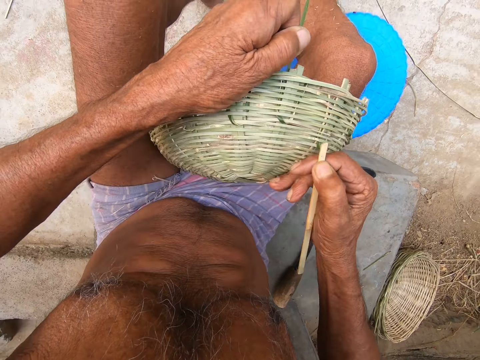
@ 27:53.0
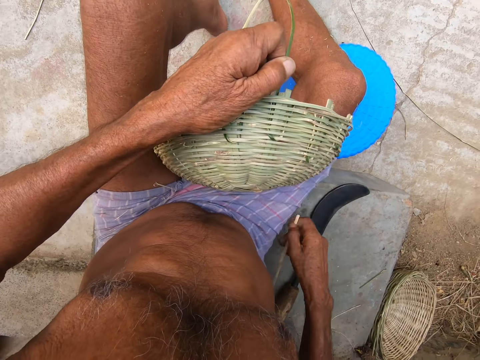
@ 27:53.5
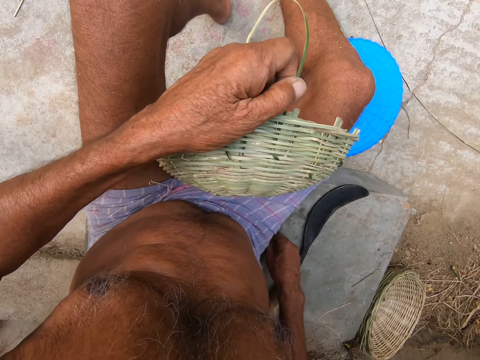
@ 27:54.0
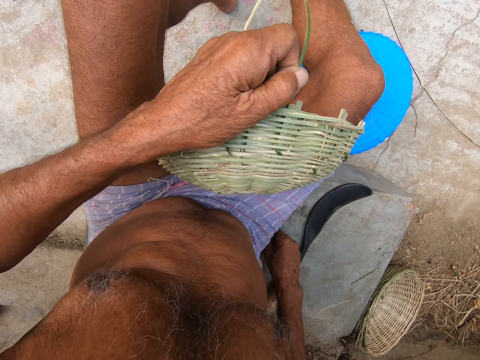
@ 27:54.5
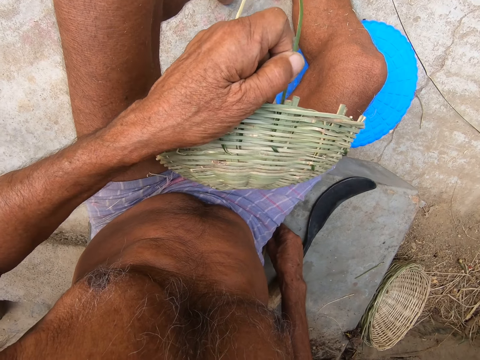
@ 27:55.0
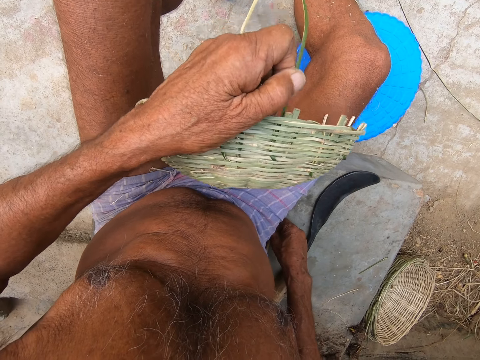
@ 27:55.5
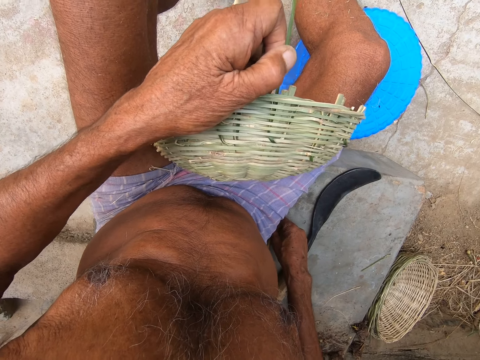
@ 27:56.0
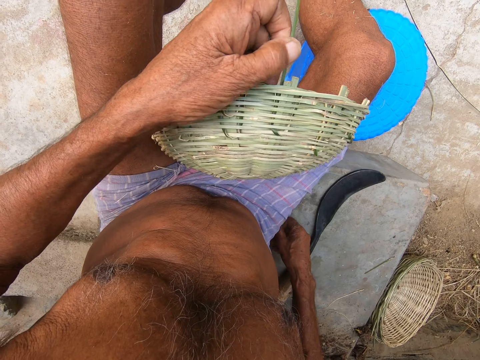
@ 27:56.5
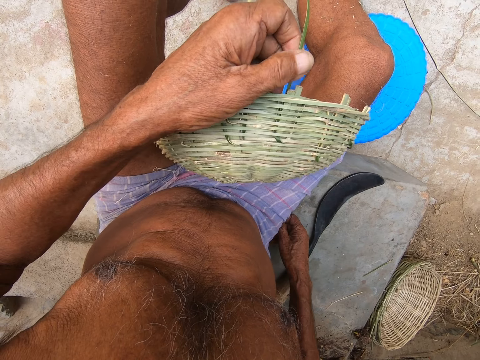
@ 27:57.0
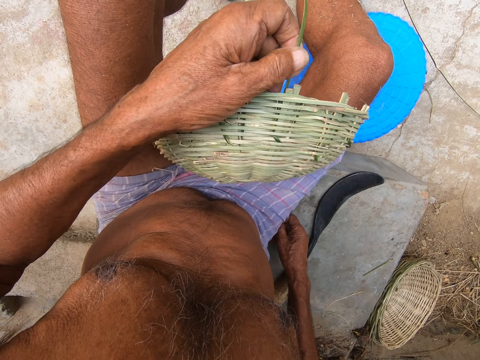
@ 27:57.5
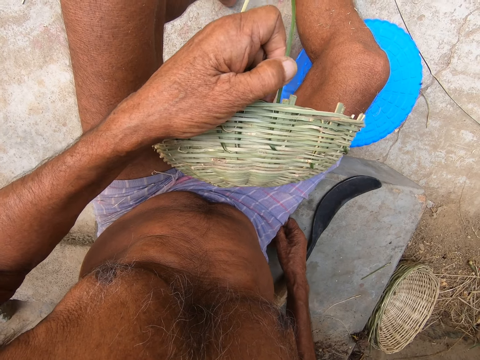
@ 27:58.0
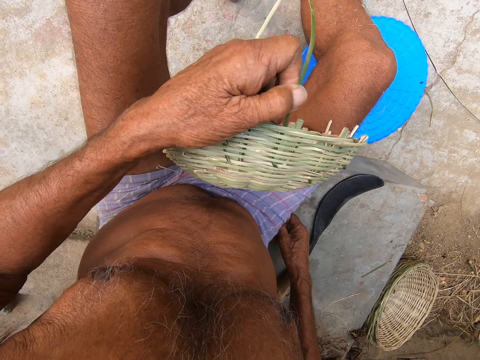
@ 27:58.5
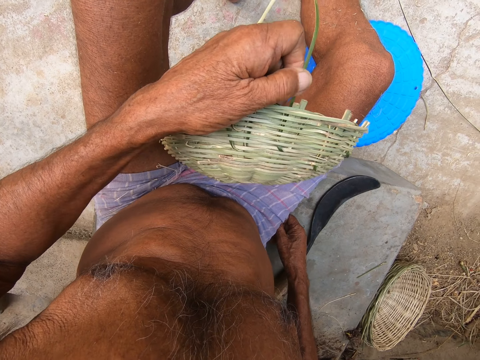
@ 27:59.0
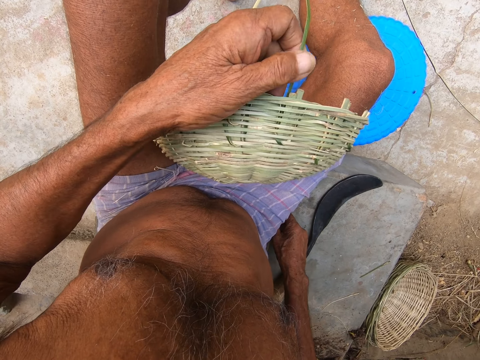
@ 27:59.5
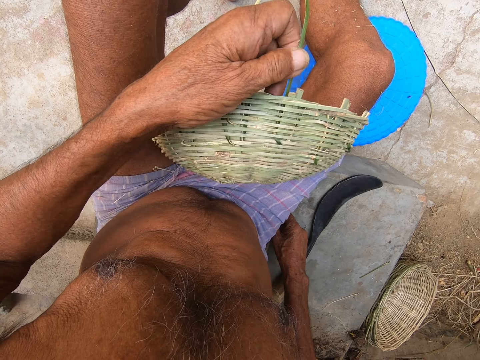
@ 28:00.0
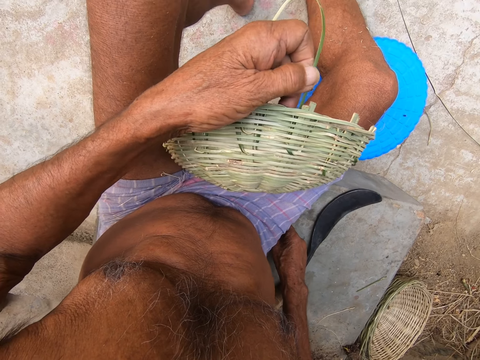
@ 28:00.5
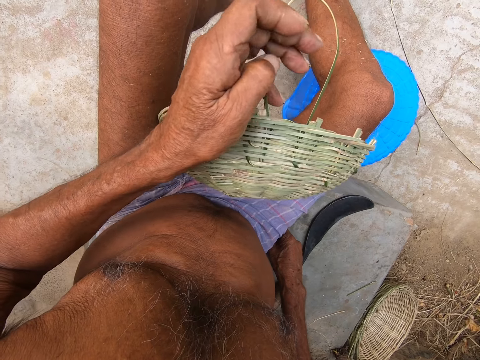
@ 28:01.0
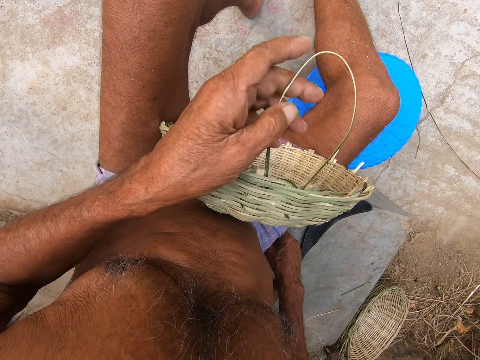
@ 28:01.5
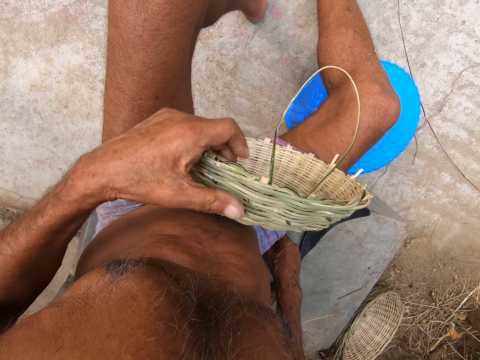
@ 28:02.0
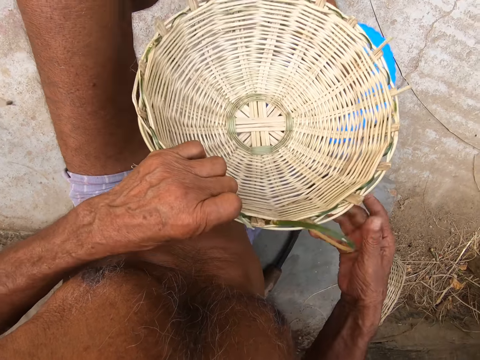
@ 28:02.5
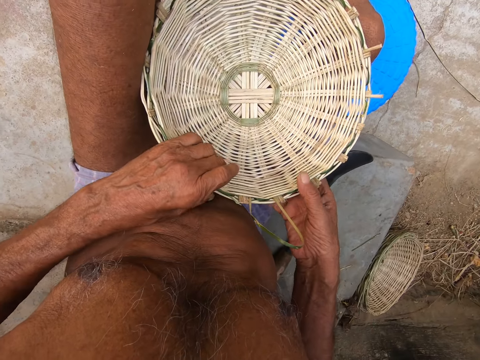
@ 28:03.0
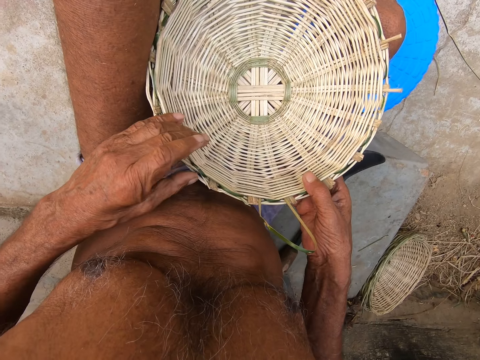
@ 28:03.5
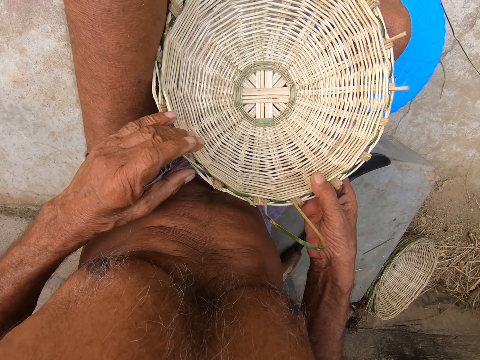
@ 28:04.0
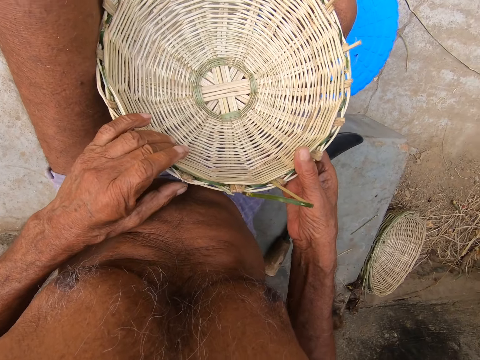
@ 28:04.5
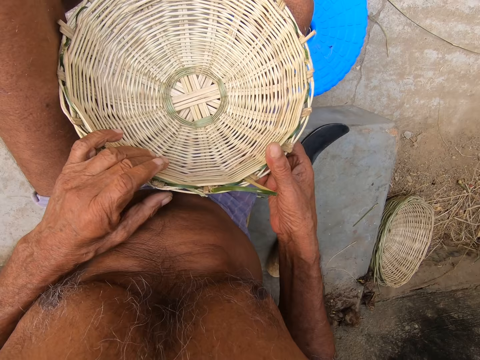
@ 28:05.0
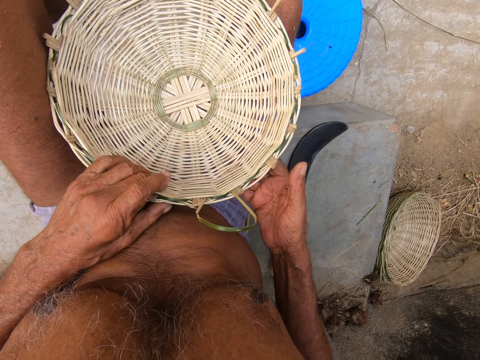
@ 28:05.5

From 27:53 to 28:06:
The camera wearer puts the piece of wood on the floor. He puts the bamboo strip on the basket with his left hand. He holds the basket in his left hand. He holds the basket in both hands.

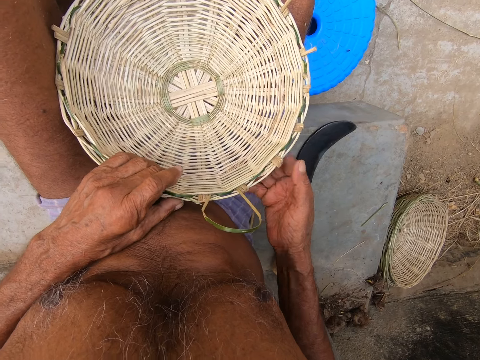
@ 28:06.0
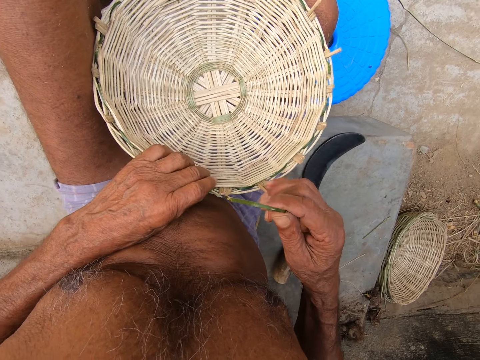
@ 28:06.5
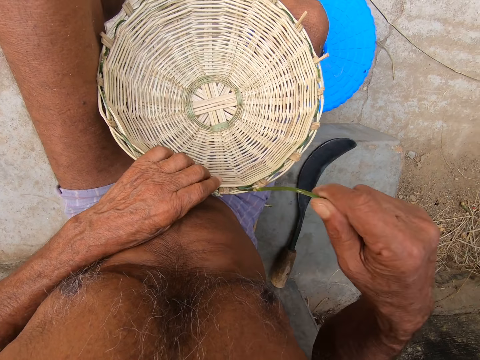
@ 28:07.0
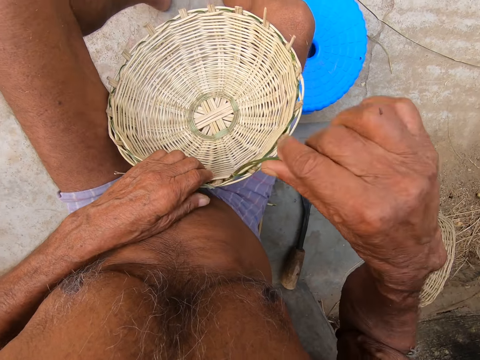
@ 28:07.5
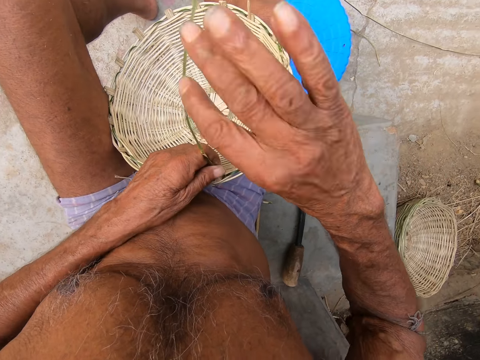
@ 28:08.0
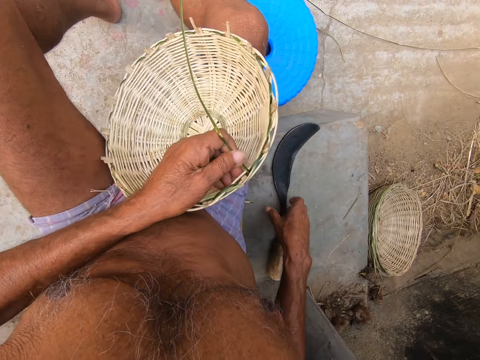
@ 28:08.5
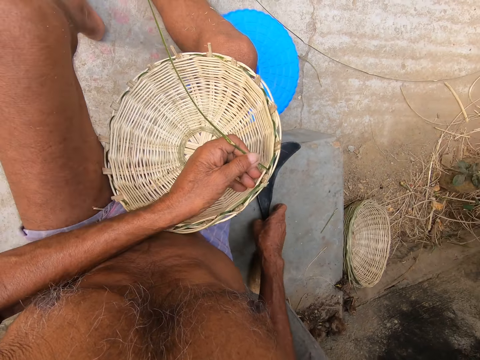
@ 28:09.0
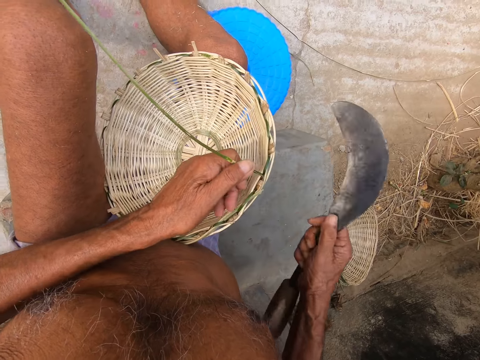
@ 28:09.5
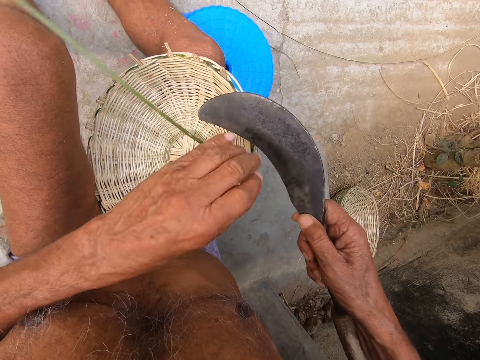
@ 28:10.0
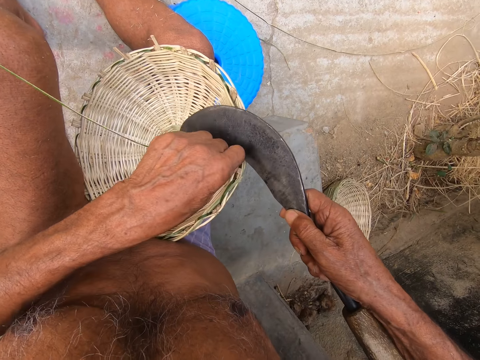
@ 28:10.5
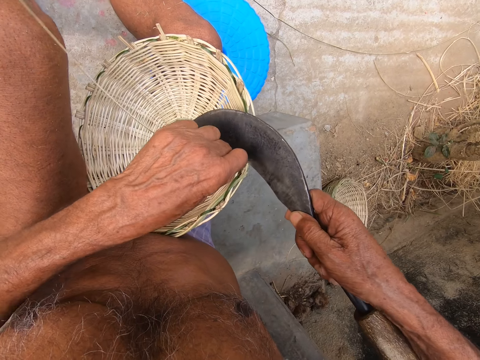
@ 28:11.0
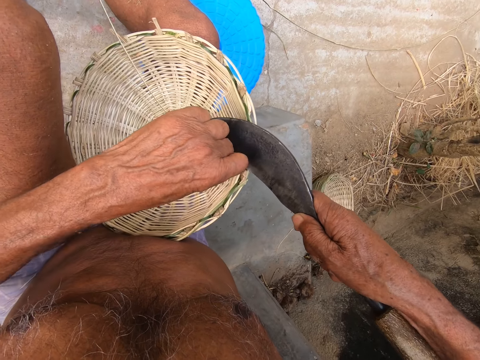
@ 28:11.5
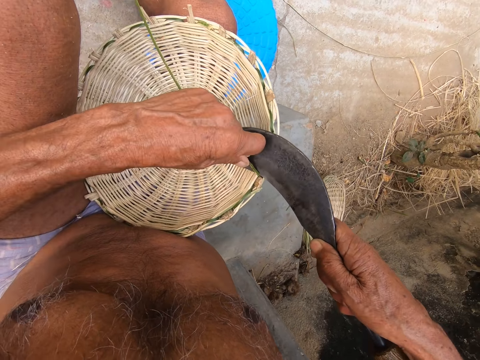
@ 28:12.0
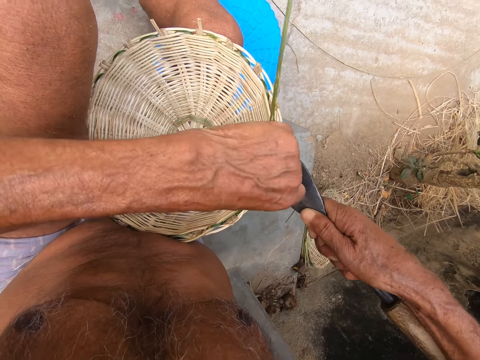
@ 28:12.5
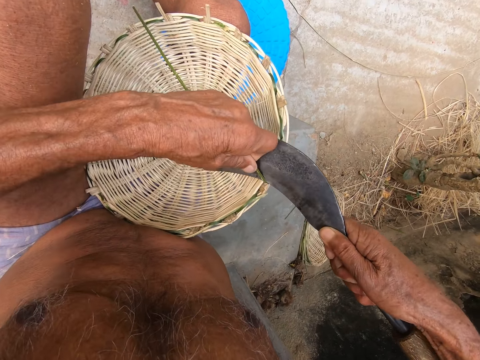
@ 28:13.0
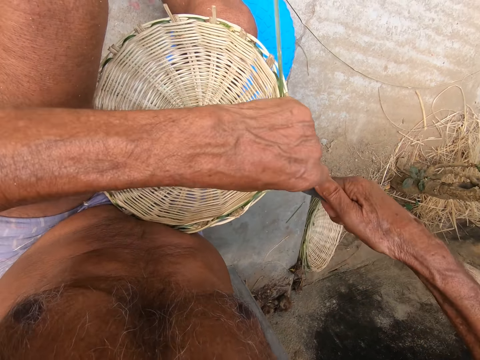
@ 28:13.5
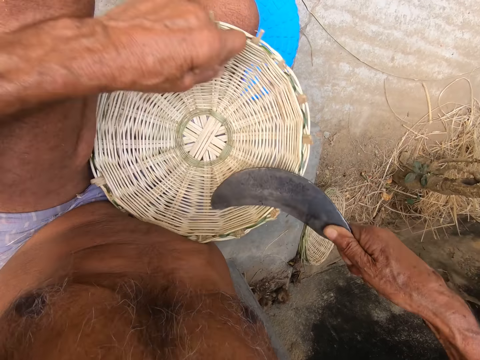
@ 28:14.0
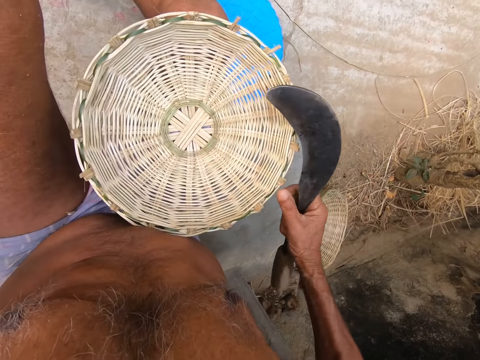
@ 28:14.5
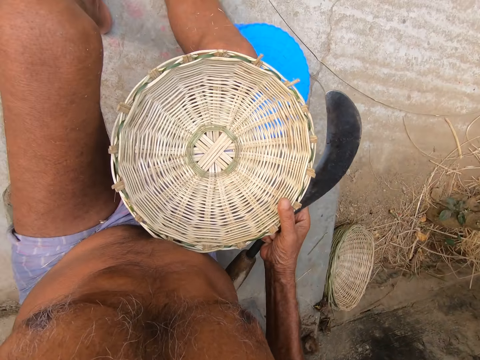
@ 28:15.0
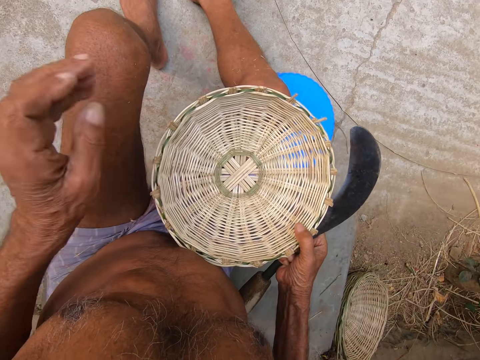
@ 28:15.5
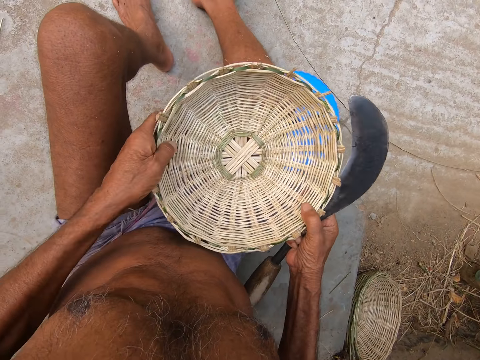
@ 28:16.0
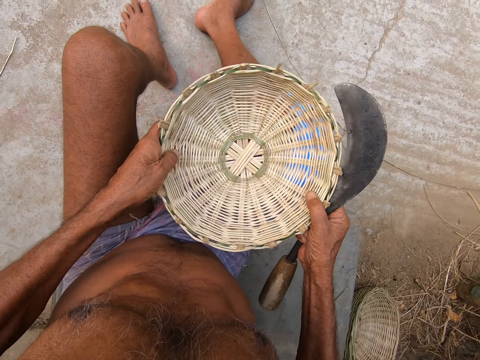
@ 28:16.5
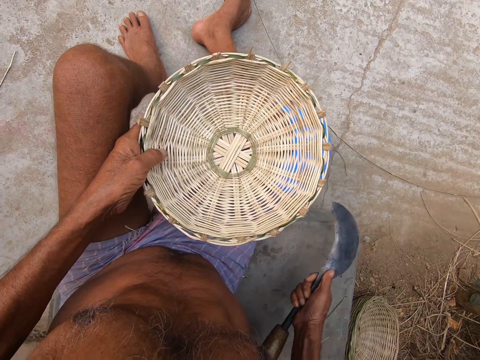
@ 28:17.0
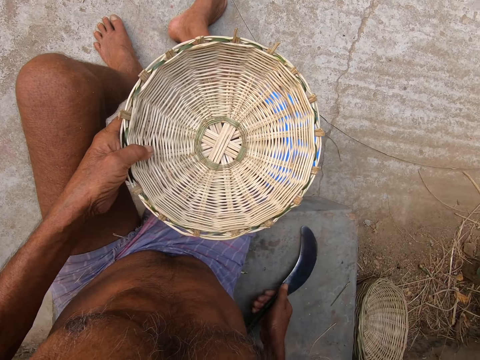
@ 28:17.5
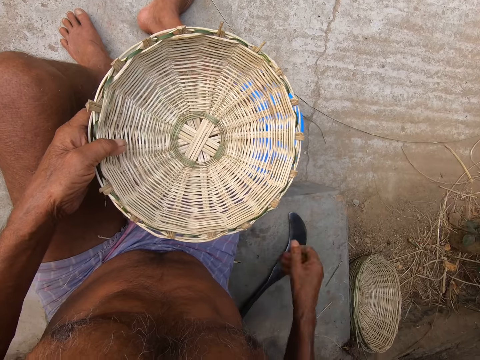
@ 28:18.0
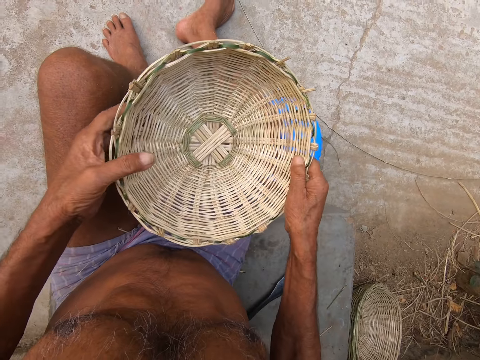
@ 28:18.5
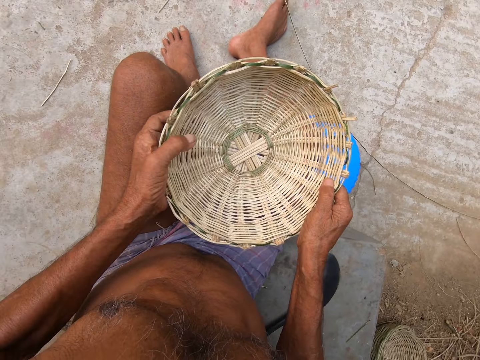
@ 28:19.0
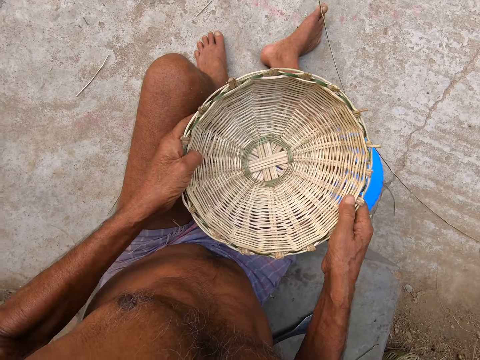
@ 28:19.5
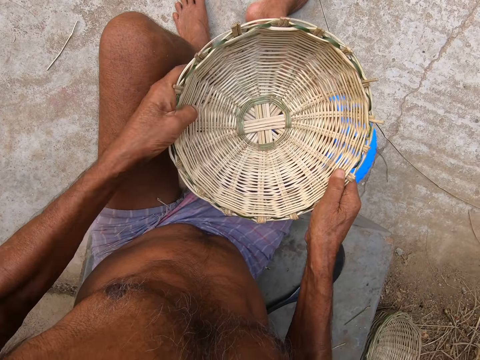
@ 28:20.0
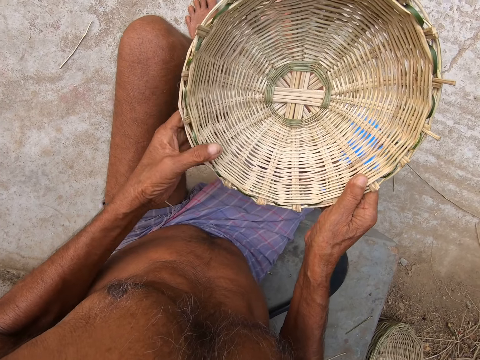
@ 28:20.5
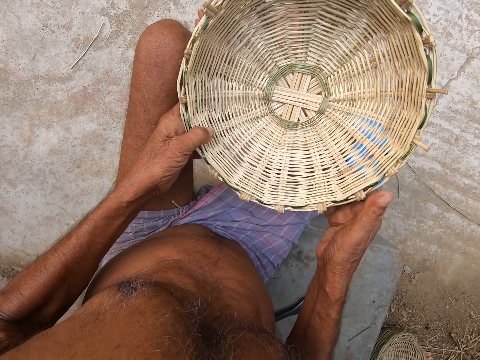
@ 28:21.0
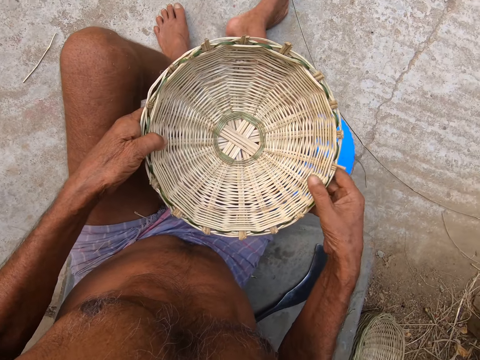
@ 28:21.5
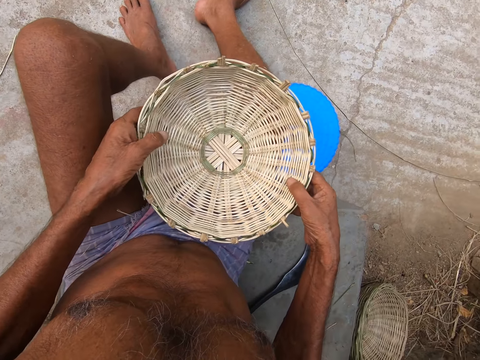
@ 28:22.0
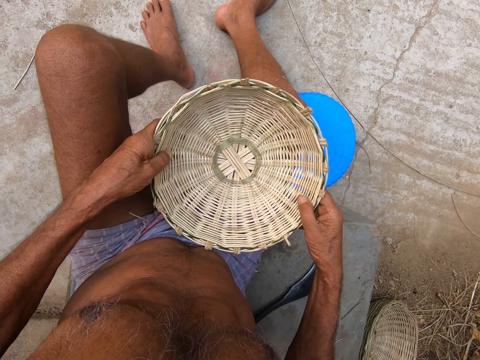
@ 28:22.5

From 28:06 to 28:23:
The camera wearer pulls the bamboo strip from the basket with his right hand. He unties one end of the sisal grass from the basket he is weaving. He passes the bamboo strip to his left hand with his right hand. He holds the bamboo in his left hand. He picks up the sickle from the slab with his right hand. He holds the bamboo strip in his left hand. He cuts the bamboo strip with the sickle in his right hand. He holds the basket in his right hand. He holds the basket in both hands. He places the sickle on the slab with his right hand. He holds the basket in both hands. He stretches the basket he is weaving.
